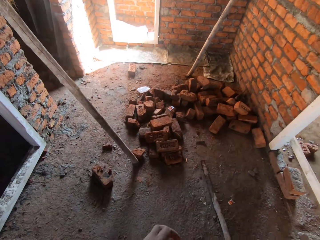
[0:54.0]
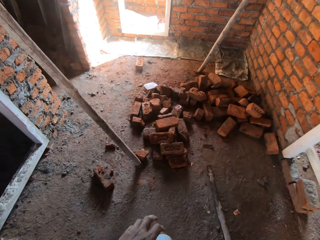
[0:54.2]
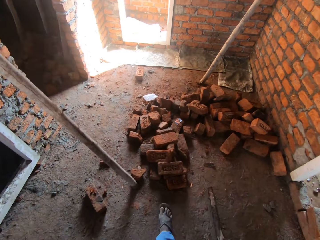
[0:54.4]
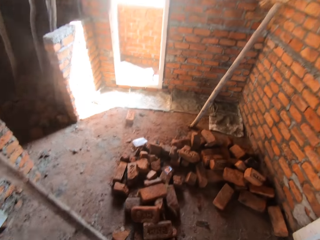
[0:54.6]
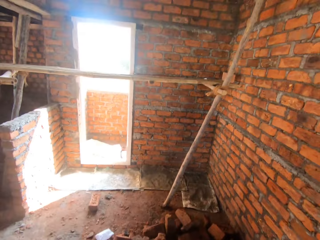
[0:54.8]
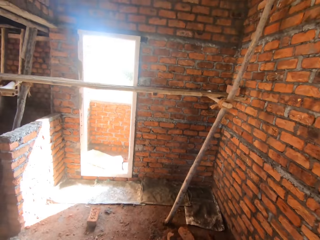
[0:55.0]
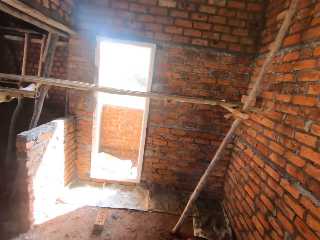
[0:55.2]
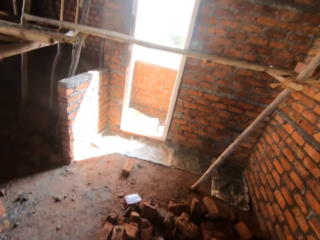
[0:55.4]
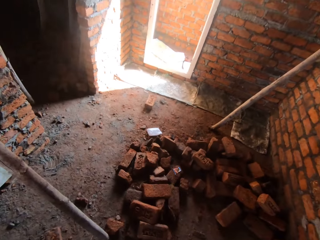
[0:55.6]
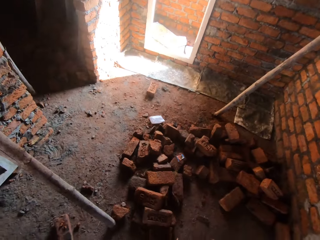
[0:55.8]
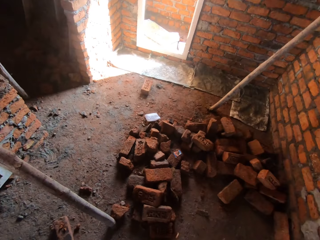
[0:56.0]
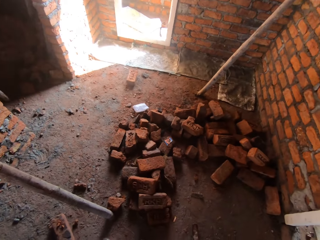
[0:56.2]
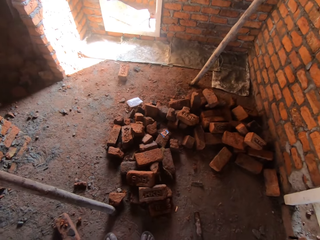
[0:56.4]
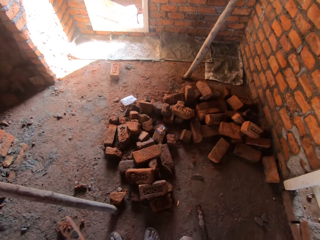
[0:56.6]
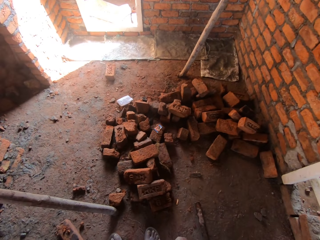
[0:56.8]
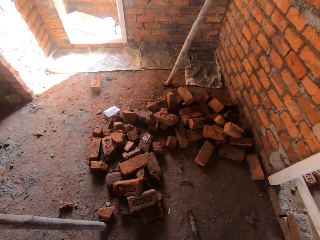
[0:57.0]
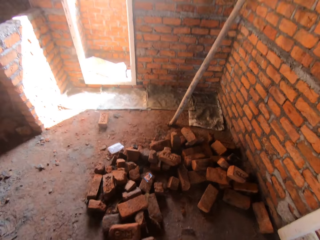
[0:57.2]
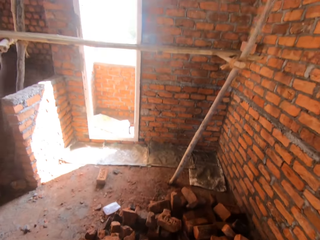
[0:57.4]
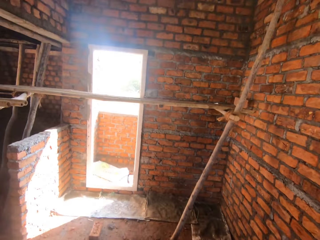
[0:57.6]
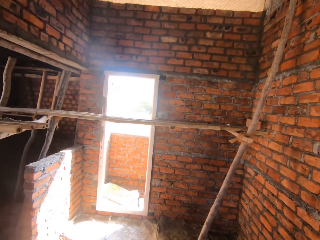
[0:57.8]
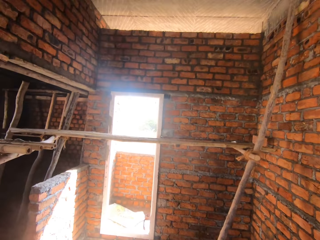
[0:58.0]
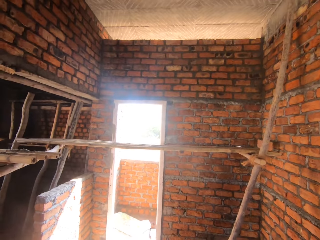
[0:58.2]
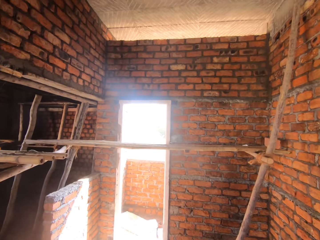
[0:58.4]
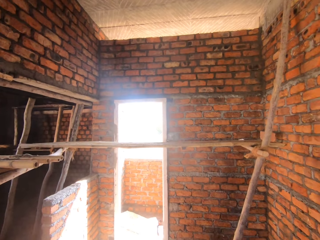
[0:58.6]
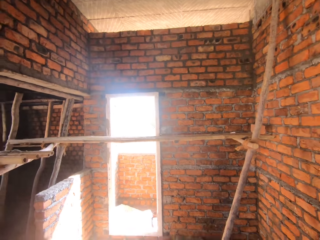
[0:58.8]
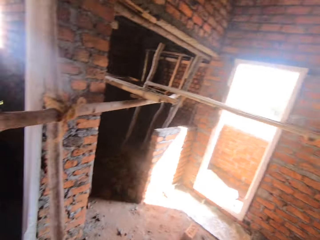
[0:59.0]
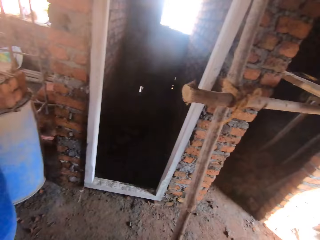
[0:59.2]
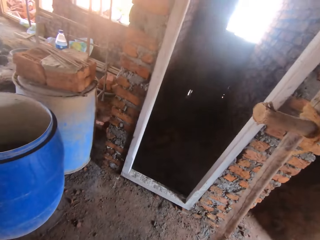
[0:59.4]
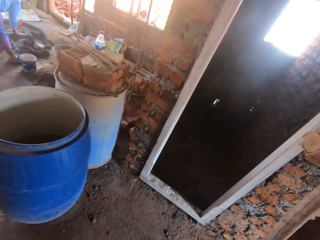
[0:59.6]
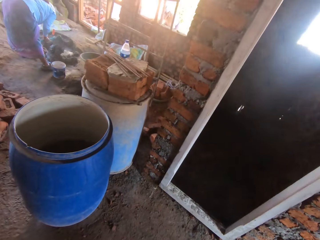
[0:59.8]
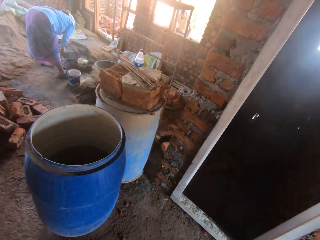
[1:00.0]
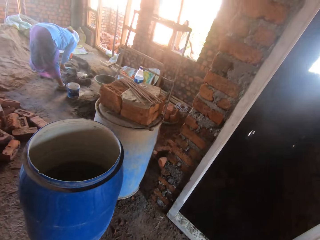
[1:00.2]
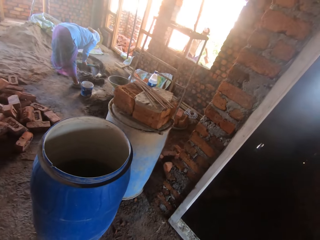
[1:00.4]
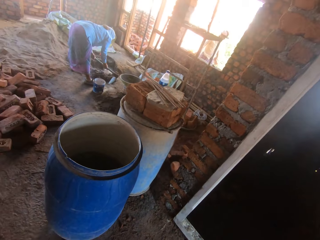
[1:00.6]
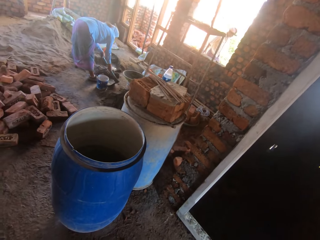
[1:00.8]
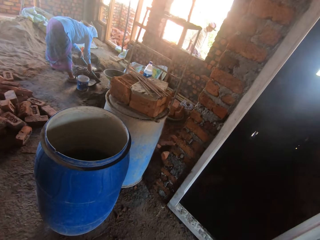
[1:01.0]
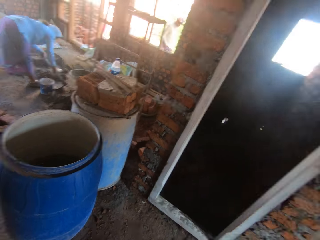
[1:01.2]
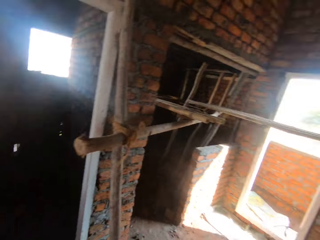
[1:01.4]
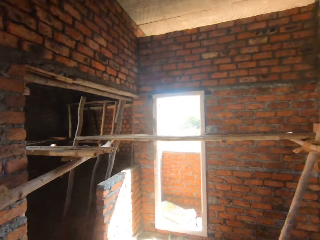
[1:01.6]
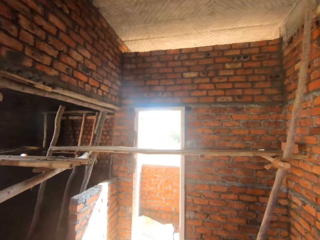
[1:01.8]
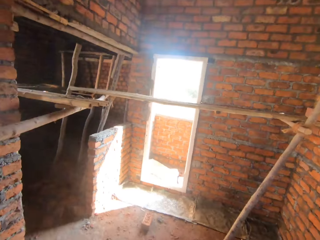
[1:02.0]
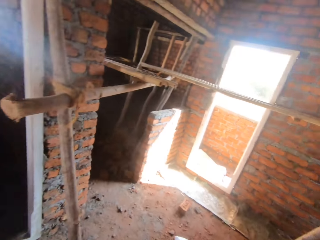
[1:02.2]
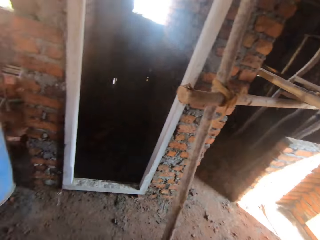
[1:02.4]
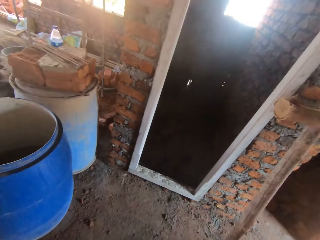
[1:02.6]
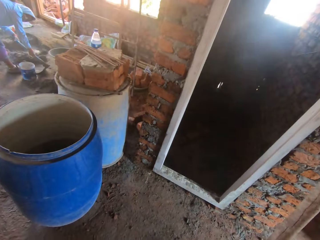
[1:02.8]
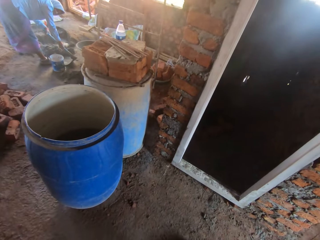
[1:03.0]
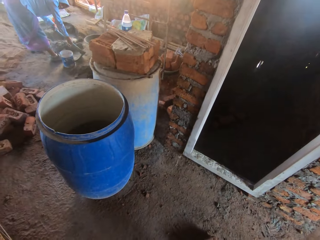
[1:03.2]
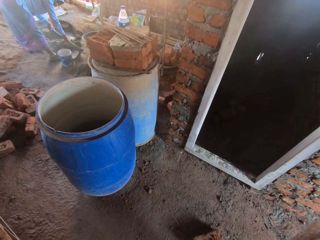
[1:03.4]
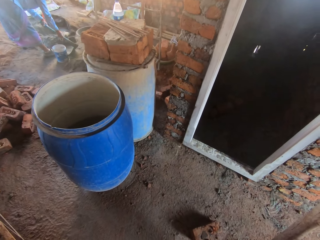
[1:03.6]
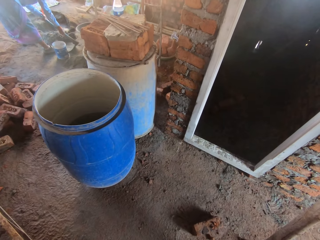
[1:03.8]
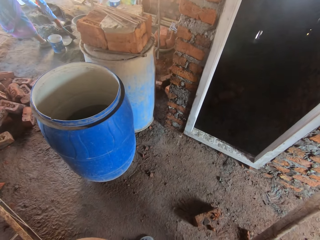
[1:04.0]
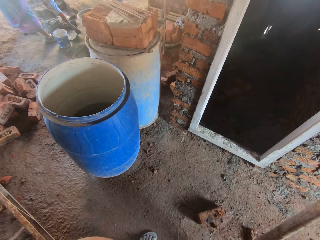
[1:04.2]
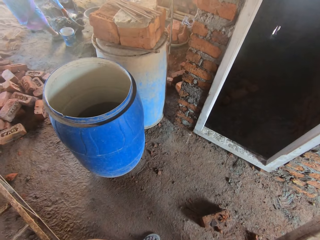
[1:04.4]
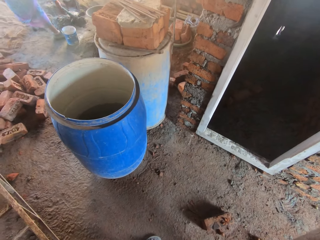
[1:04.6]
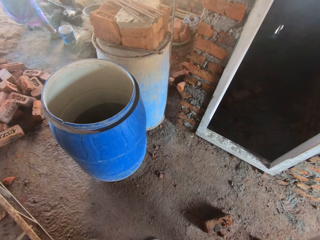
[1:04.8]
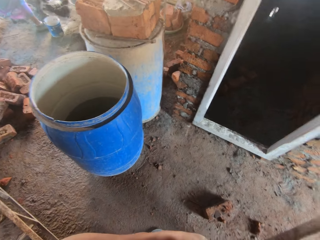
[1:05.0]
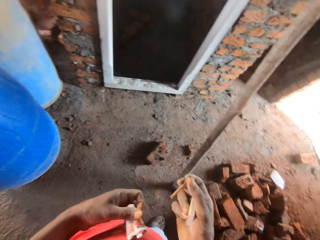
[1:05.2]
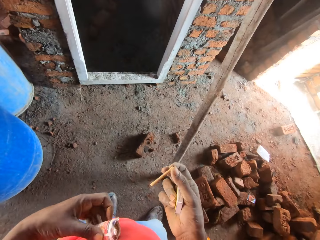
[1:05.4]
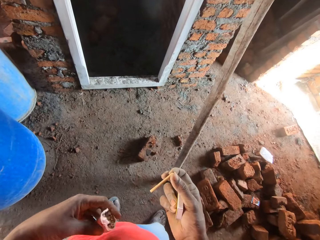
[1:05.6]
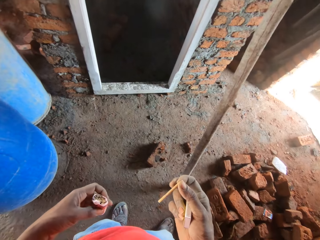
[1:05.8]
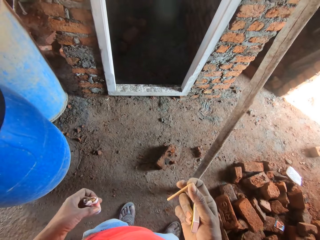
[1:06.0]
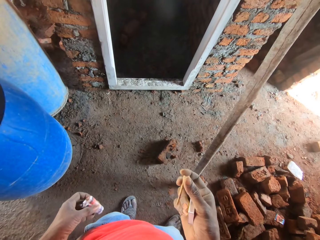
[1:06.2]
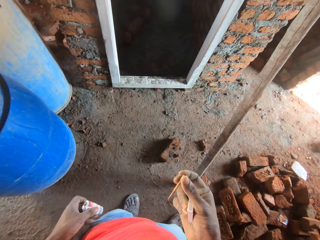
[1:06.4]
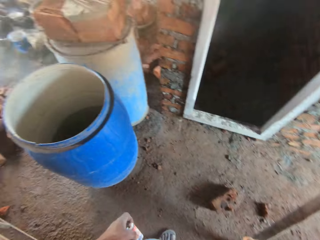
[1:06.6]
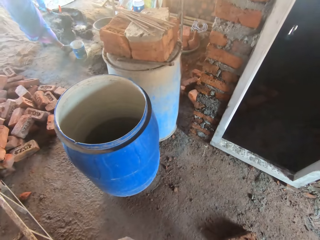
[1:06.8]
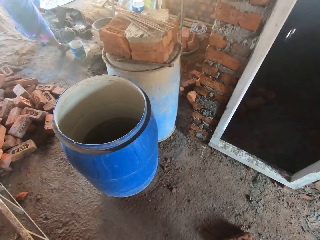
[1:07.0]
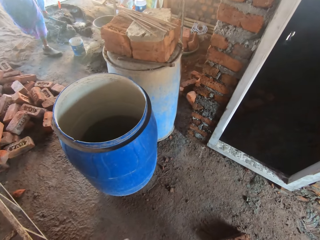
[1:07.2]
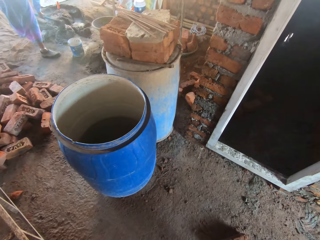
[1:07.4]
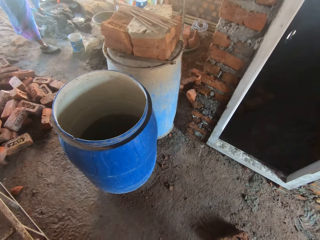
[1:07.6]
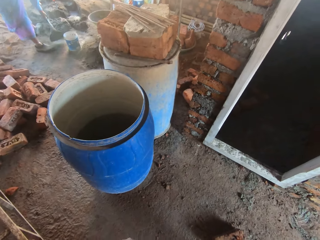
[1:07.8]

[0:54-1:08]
The camera wearer looks up and walks around the construction site. They look down and look up. They look around and turn concrete with a hoe. They look around and look at a cigarette and a matchbox. They look around and hold the cigarette.

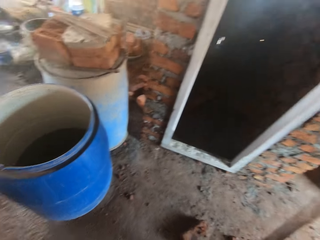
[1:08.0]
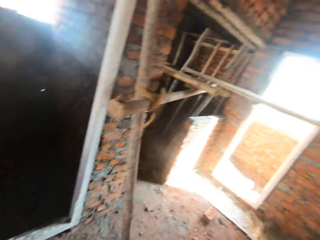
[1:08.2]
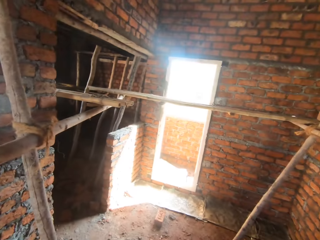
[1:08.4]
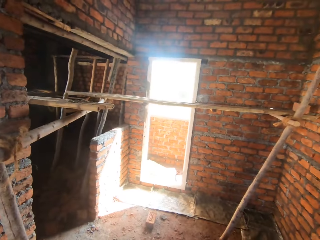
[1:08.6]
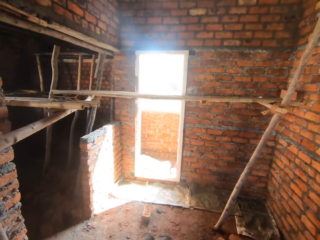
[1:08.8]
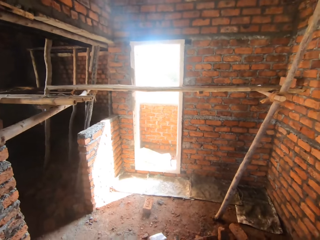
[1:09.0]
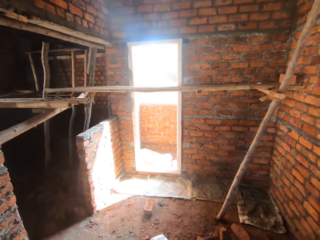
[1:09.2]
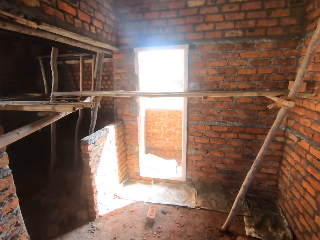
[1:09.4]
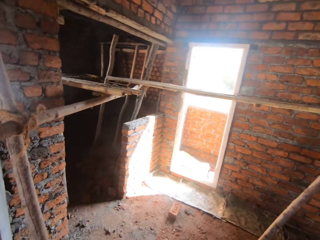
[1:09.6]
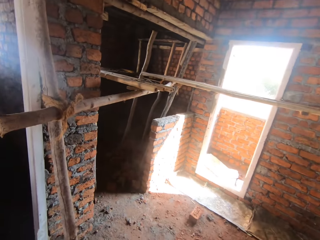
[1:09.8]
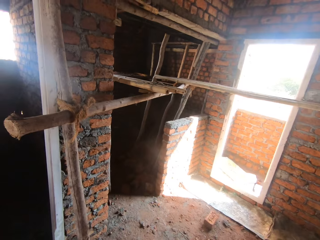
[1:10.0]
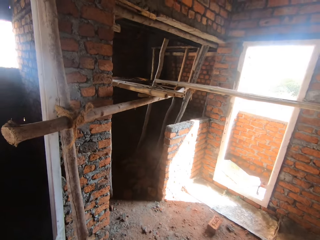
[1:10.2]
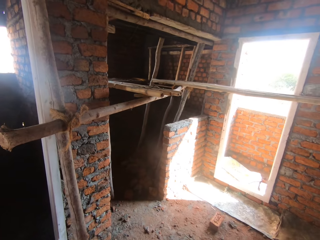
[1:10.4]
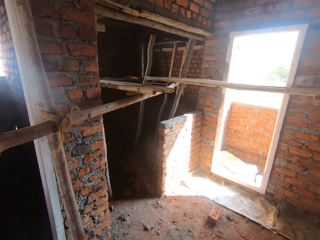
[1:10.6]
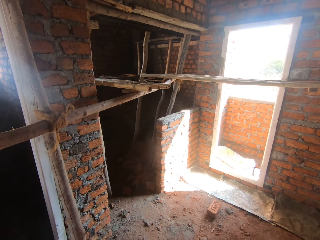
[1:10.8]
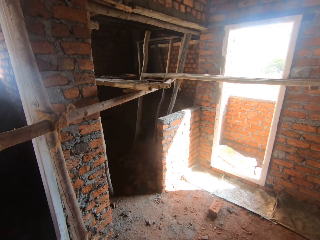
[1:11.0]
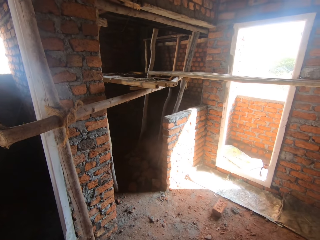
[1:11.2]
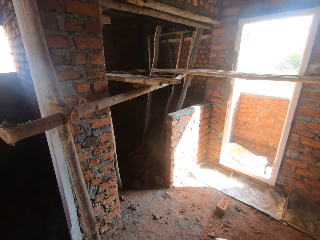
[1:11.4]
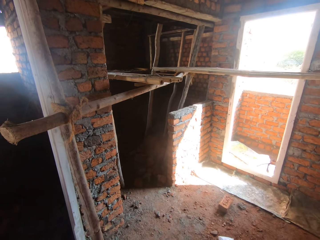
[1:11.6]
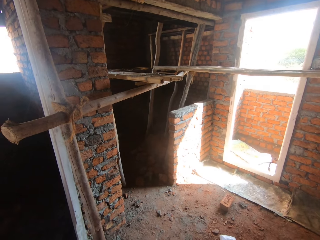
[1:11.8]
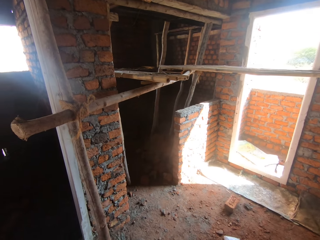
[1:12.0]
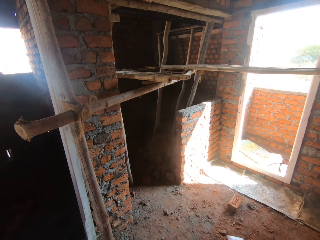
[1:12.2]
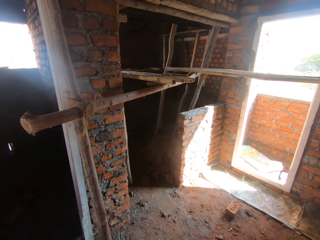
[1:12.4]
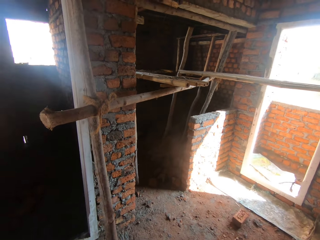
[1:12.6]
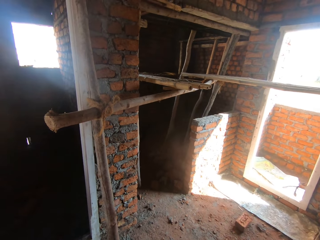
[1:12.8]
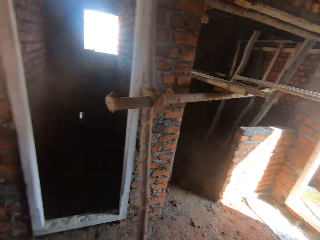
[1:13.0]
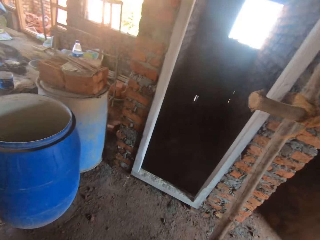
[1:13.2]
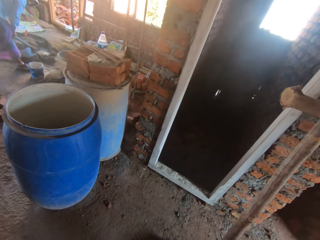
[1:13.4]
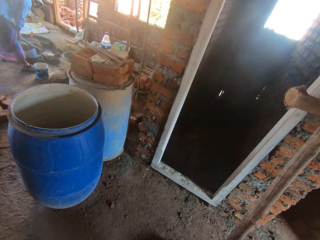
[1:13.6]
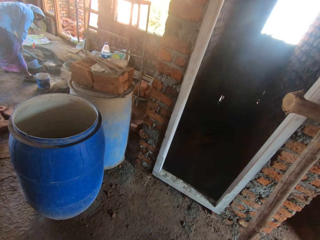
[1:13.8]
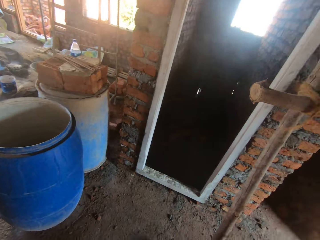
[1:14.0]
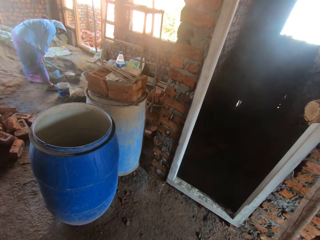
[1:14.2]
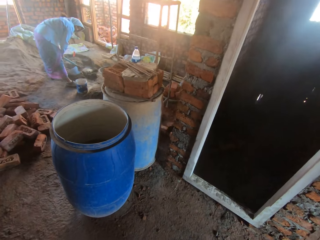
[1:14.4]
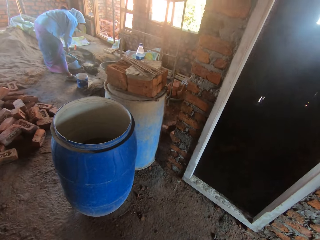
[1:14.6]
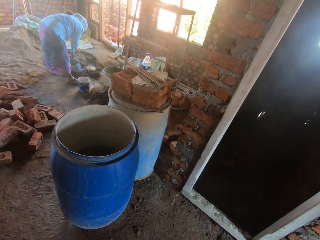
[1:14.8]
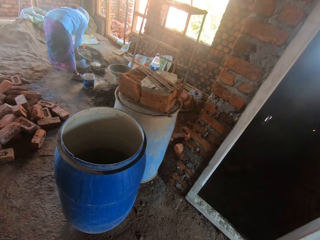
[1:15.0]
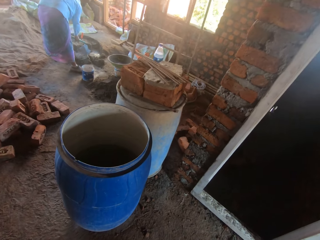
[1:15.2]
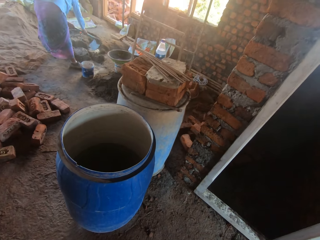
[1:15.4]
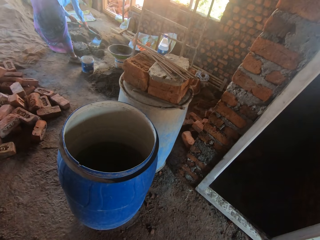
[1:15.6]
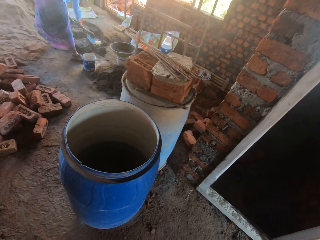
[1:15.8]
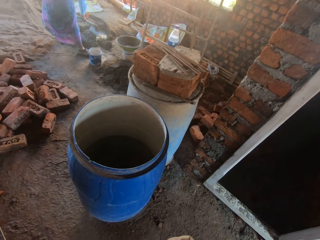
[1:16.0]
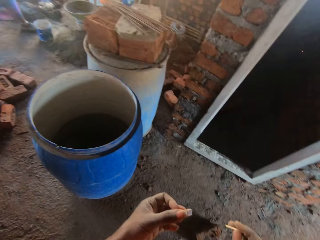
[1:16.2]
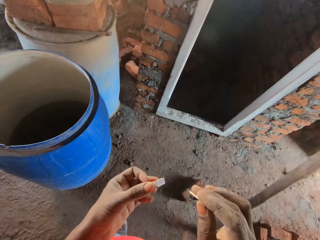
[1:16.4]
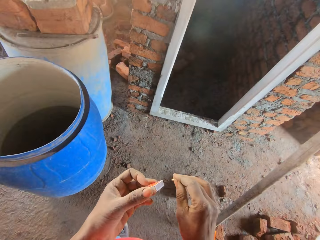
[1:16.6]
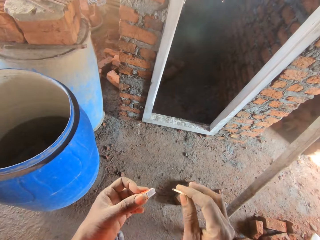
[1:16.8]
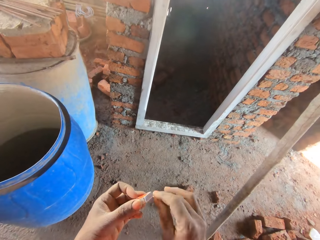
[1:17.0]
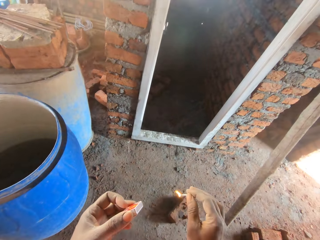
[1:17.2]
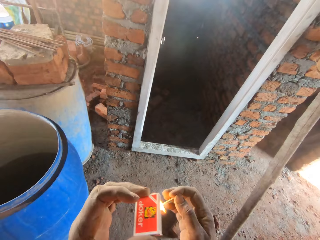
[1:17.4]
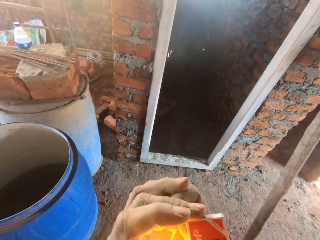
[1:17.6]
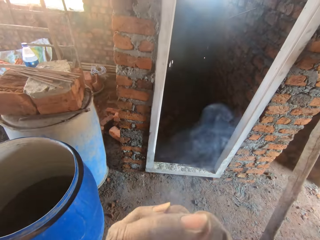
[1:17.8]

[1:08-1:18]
A woman drops a hoe. The camera wearer looks around. The woman scoops concrete. The camera wearer digs through the cement and lights a matchstick.
